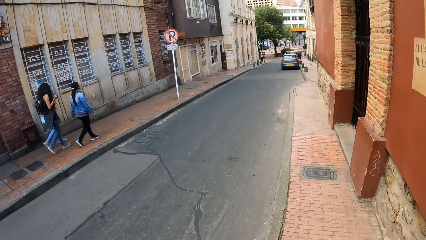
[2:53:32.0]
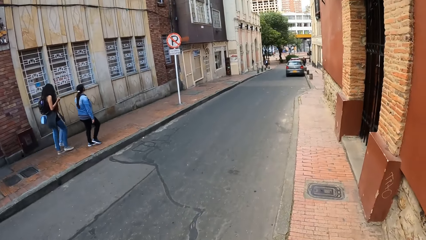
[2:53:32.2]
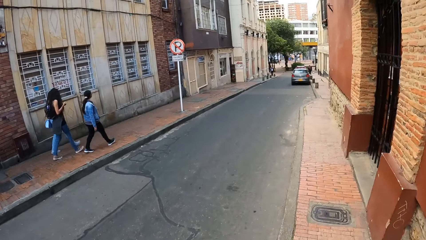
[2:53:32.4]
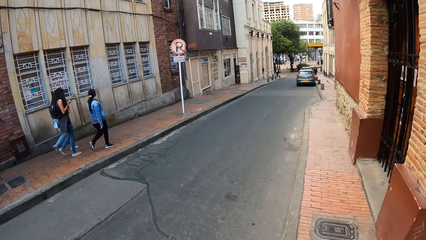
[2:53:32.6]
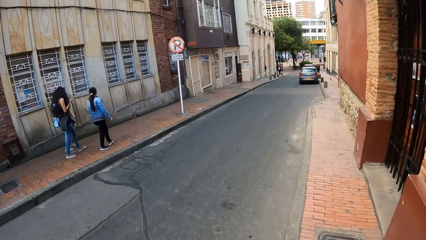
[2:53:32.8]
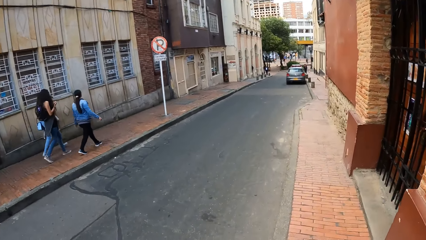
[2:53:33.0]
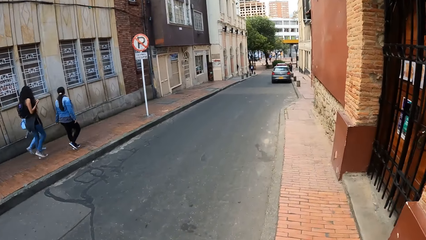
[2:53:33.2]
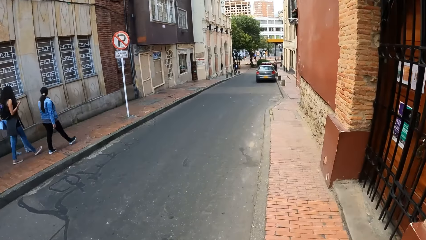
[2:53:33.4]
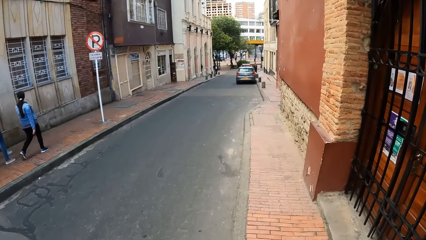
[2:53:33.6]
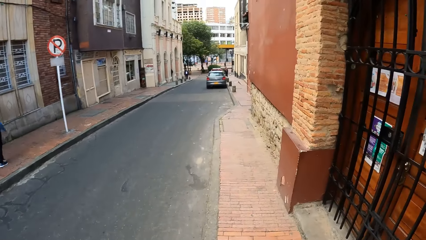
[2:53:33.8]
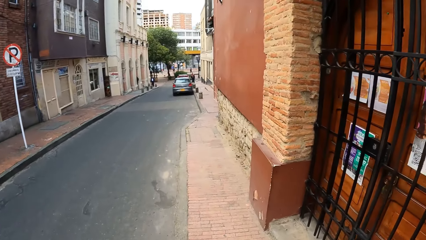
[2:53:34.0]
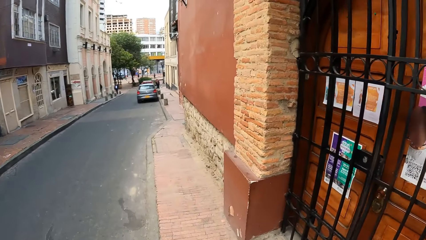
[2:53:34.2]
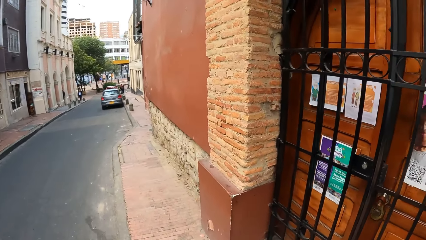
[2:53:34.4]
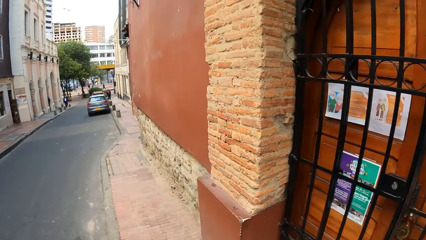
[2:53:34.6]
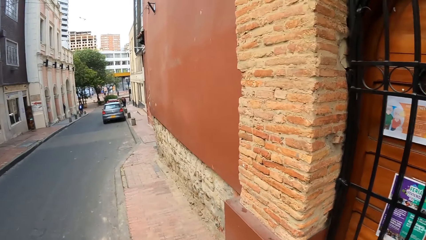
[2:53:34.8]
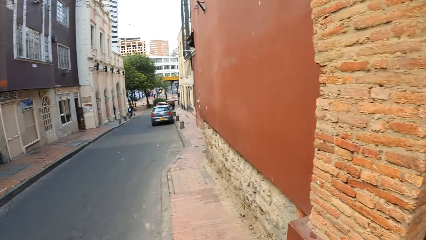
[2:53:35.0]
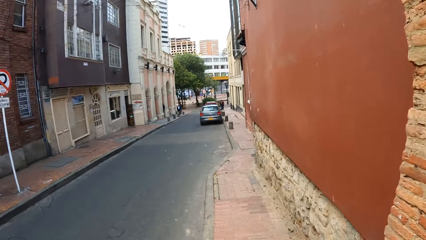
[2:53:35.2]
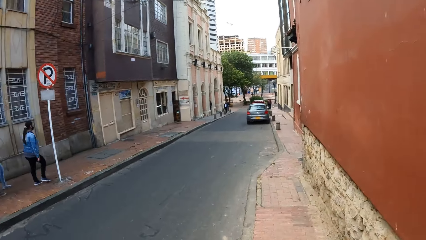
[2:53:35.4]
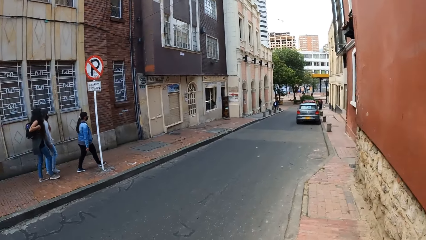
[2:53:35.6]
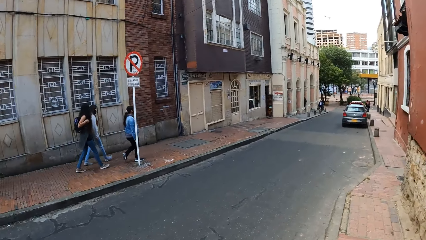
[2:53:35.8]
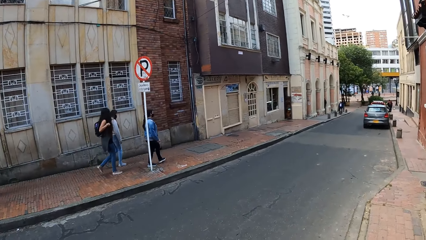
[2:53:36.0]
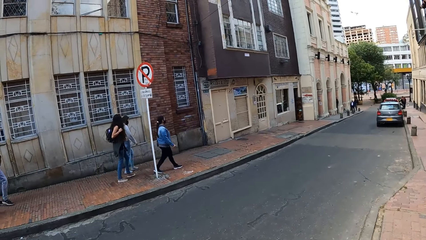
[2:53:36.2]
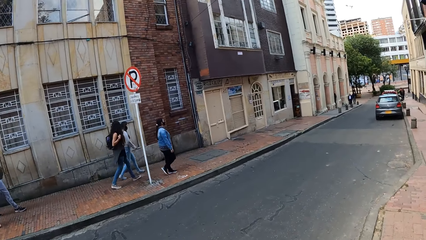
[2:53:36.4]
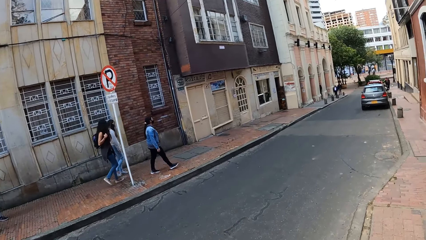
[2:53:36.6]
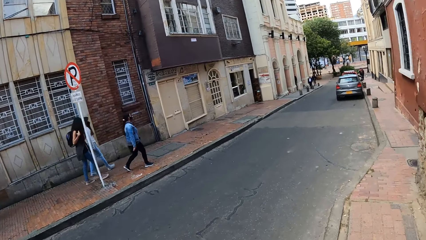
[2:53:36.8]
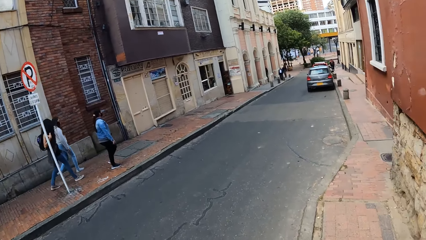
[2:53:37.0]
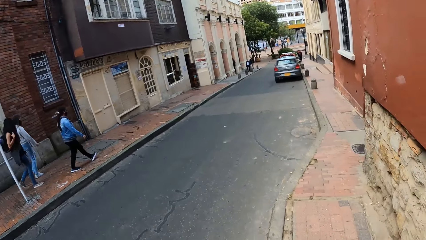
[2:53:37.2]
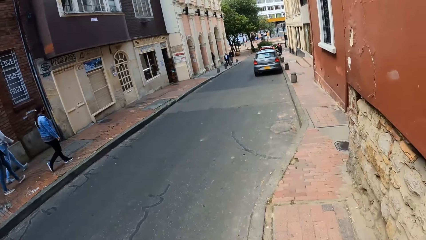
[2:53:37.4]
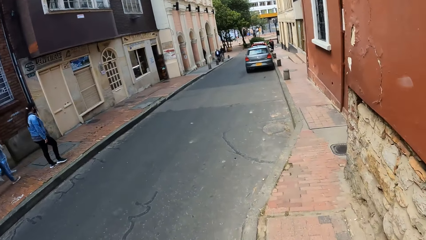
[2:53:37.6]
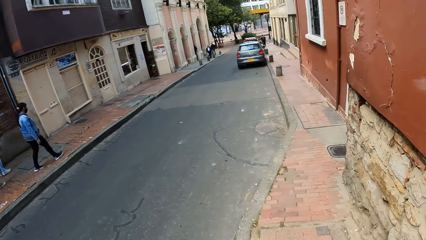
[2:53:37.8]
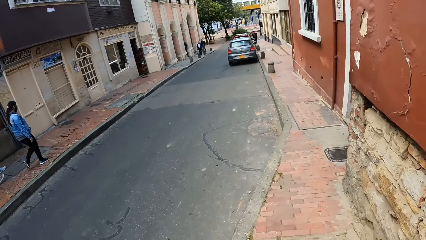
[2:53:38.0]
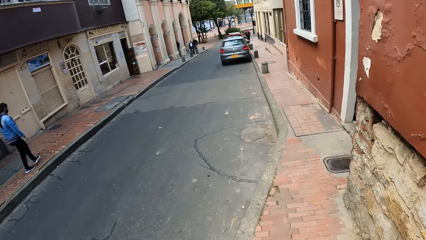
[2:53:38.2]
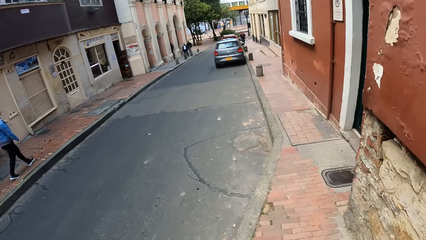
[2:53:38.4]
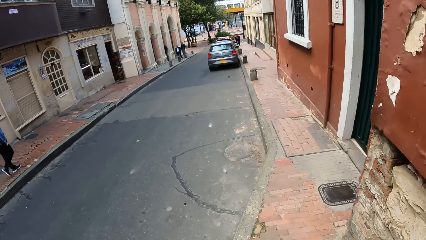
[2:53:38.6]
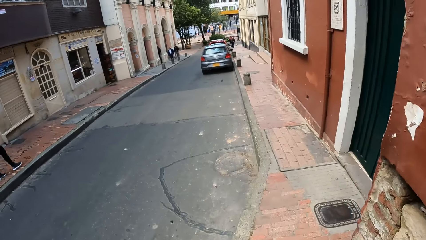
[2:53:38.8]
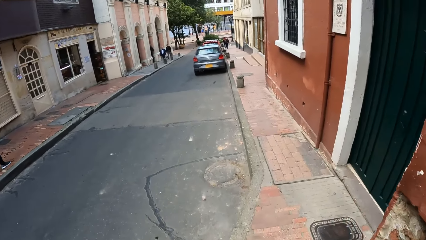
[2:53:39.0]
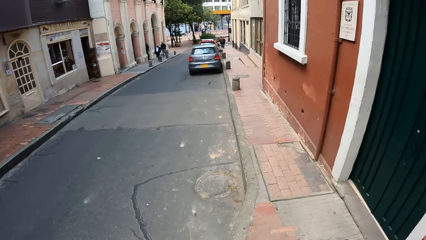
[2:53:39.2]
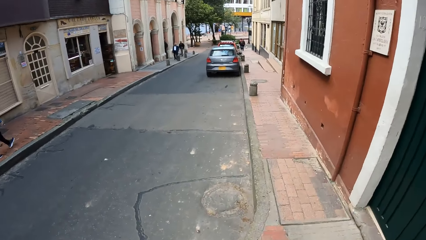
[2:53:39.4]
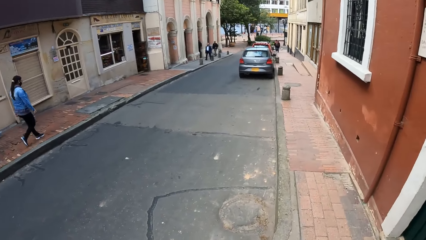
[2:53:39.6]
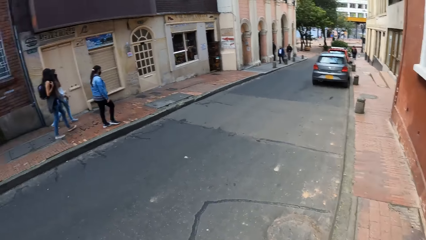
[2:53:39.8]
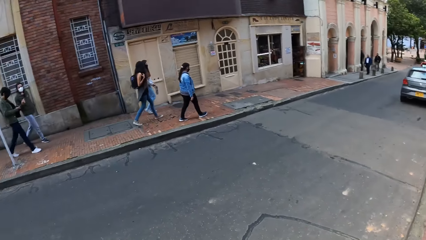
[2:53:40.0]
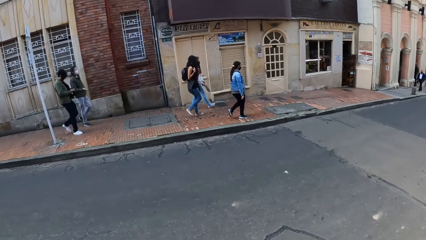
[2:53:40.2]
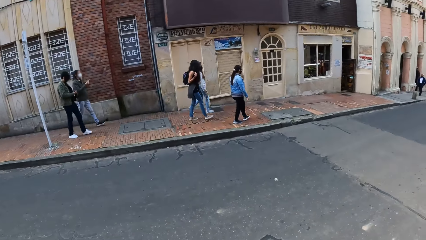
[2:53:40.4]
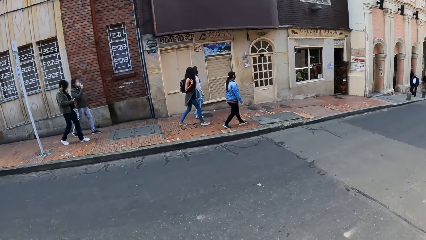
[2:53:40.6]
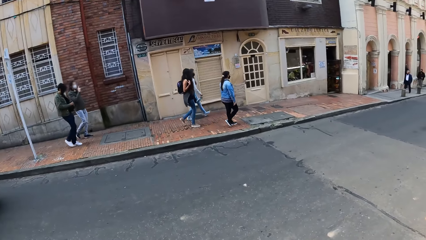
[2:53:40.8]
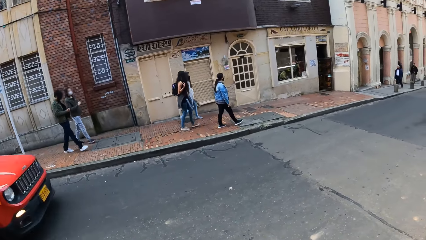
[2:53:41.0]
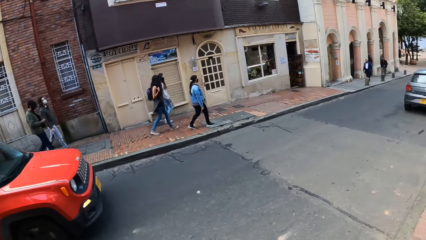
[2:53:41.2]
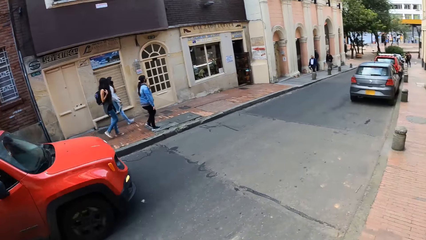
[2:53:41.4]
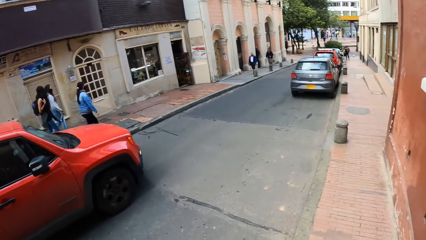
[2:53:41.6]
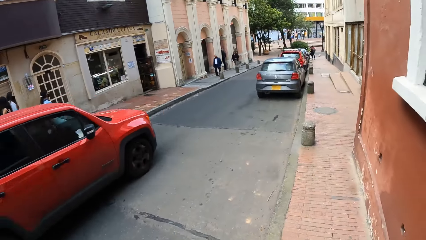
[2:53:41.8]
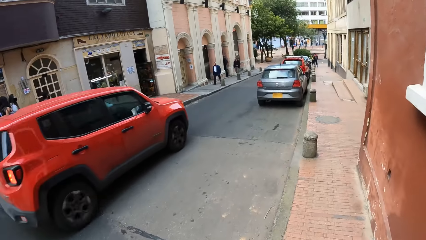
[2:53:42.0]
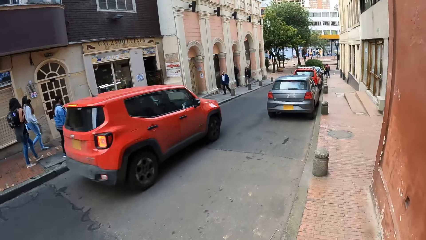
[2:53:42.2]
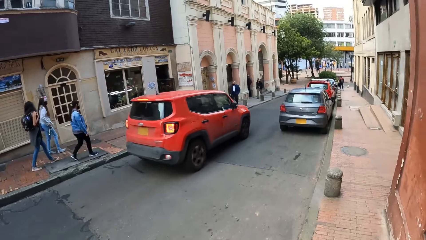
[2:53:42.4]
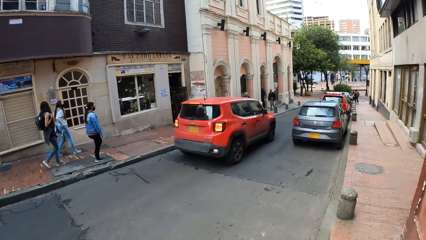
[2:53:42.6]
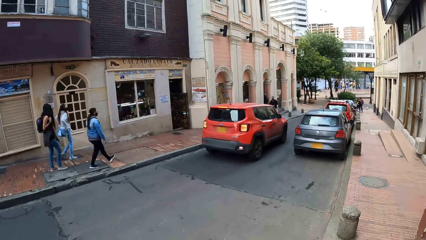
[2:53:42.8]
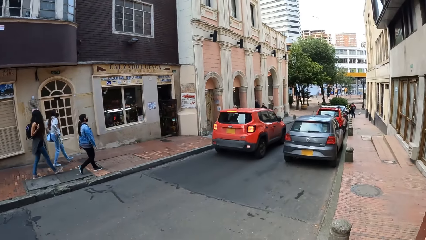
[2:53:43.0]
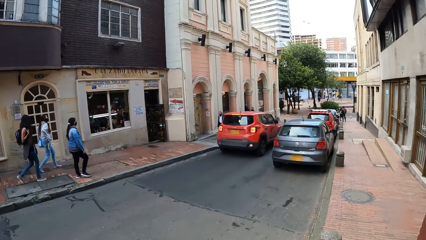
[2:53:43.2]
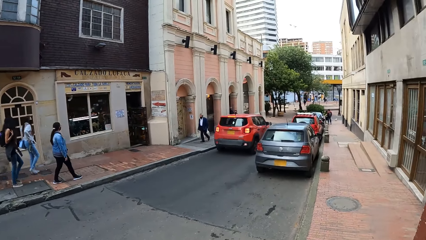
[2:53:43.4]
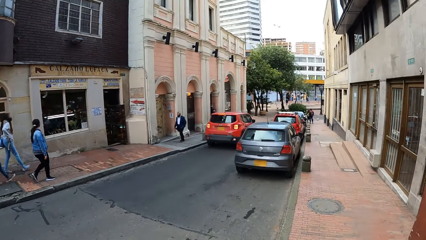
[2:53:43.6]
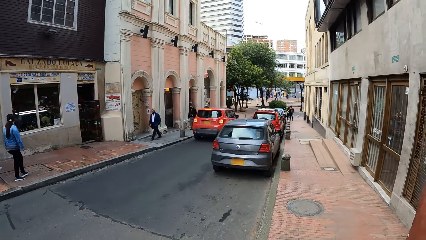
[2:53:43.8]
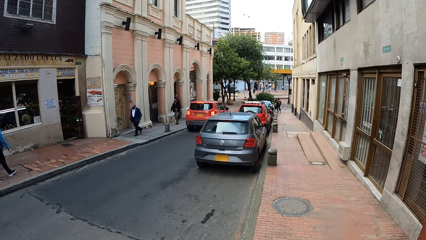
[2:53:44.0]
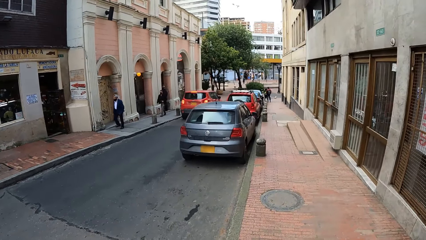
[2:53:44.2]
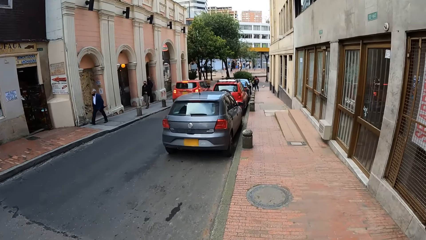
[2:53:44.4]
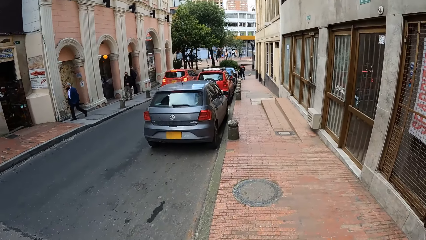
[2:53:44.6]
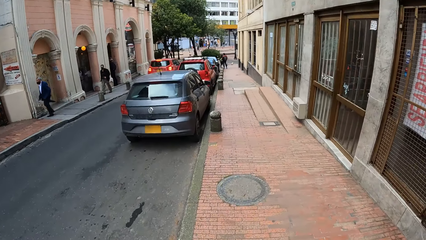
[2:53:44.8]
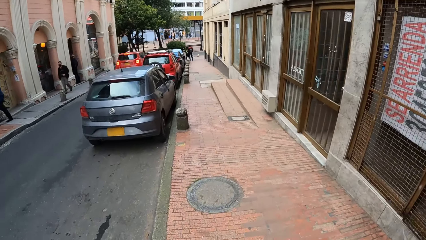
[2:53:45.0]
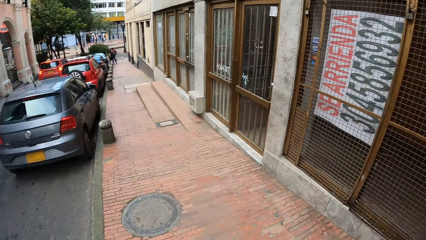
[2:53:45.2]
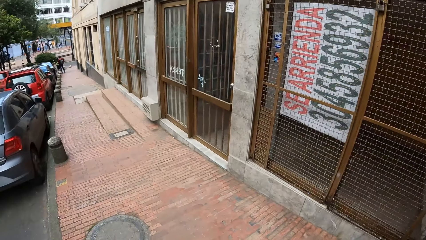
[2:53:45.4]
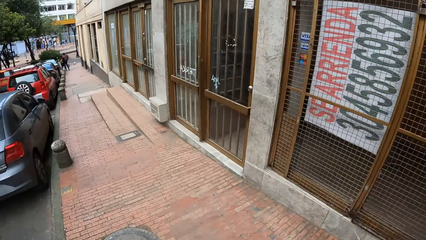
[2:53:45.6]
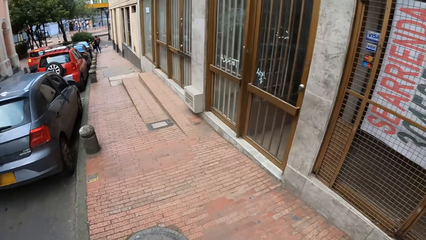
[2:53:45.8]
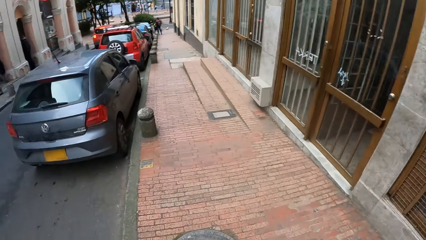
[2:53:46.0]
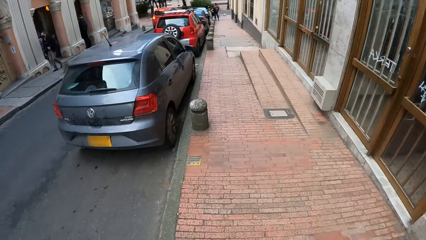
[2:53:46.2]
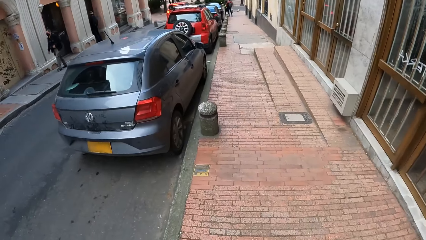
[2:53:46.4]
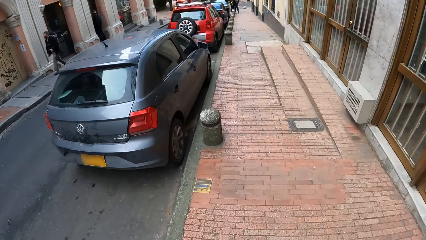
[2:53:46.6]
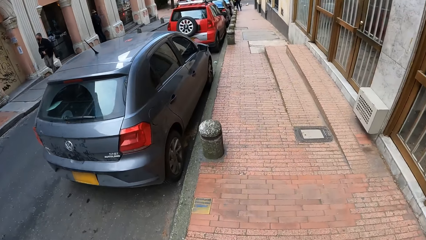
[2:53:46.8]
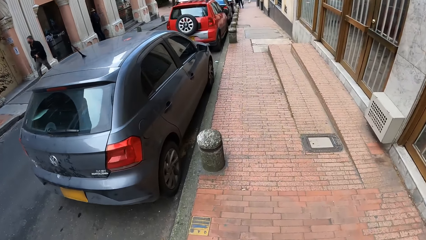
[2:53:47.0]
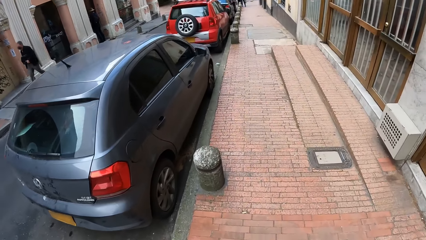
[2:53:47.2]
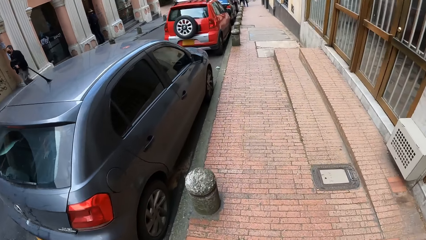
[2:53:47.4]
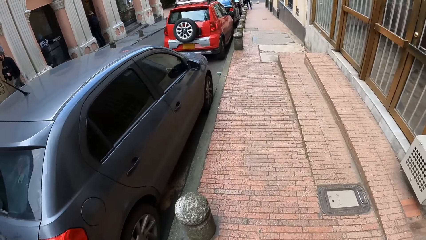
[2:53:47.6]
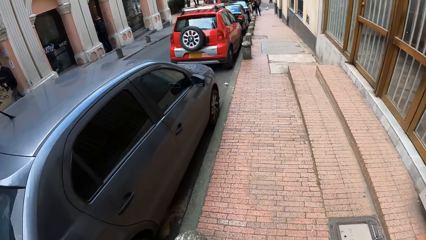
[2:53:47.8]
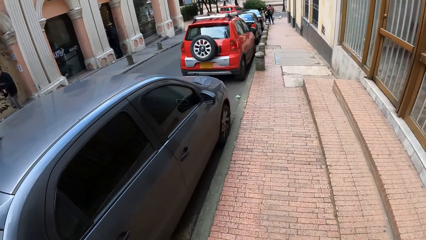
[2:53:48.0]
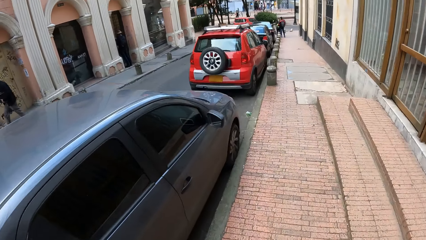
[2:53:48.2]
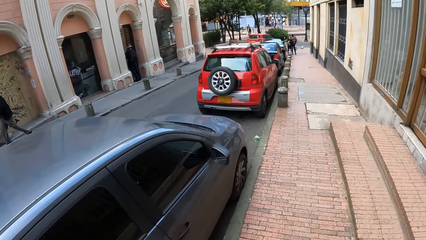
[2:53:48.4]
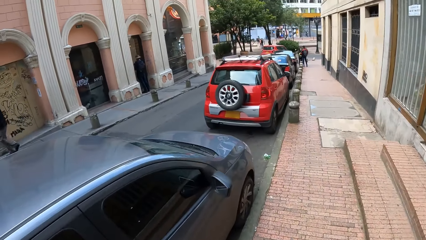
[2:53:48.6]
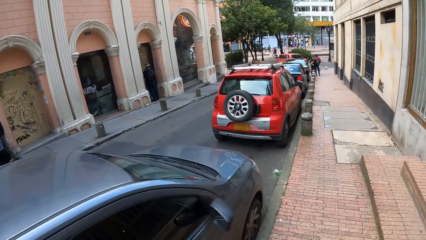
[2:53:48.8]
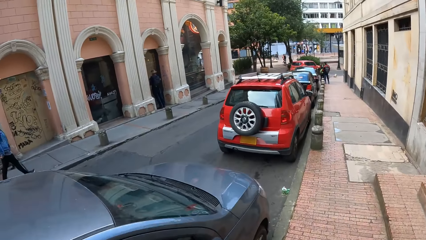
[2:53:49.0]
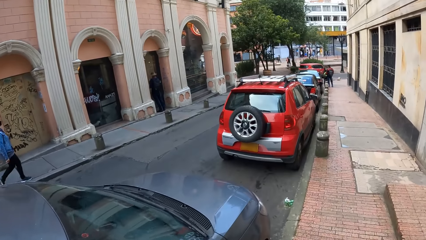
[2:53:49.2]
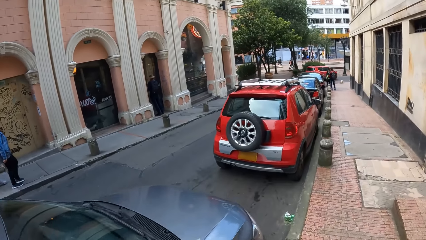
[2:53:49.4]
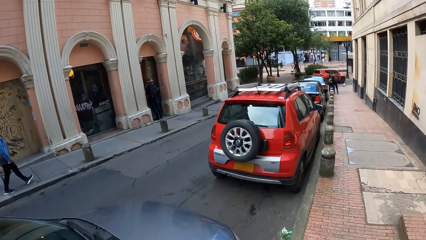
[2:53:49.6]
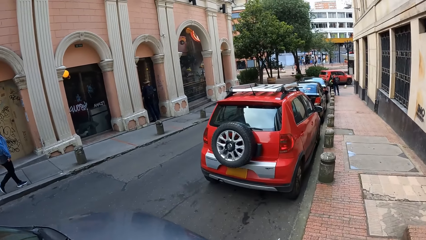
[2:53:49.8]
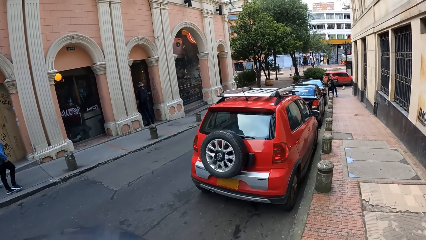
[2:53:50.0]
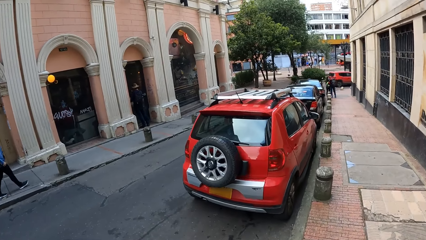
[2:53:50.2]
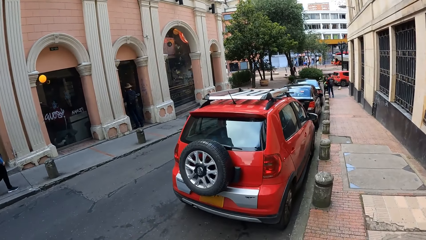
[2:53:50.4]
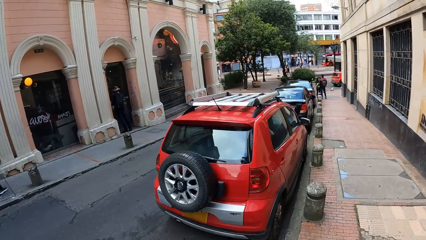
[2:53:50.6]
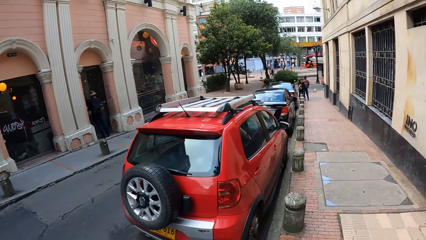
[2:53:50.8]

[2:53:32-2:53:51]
The camera wearer looks across the street. They walk on the pavement.
